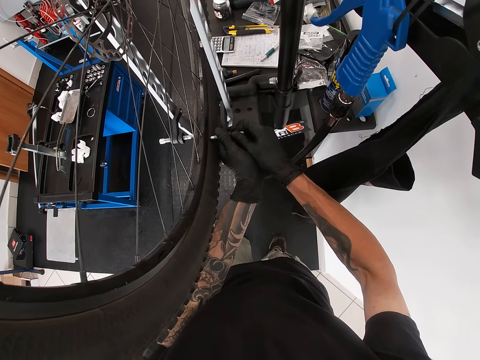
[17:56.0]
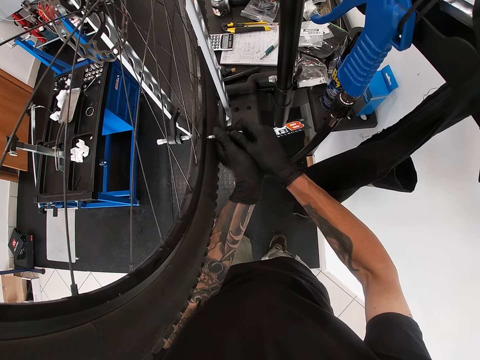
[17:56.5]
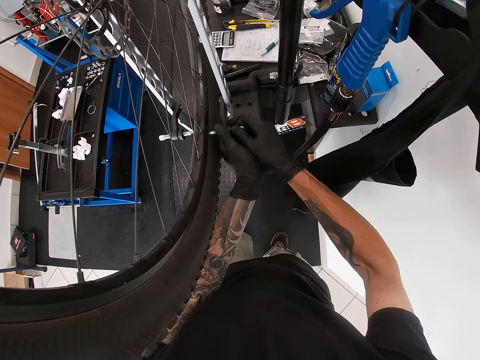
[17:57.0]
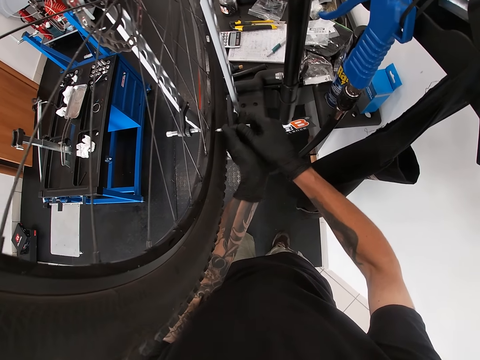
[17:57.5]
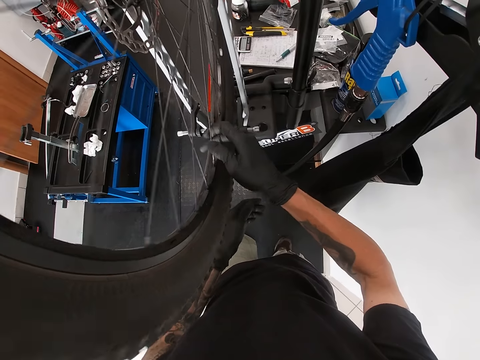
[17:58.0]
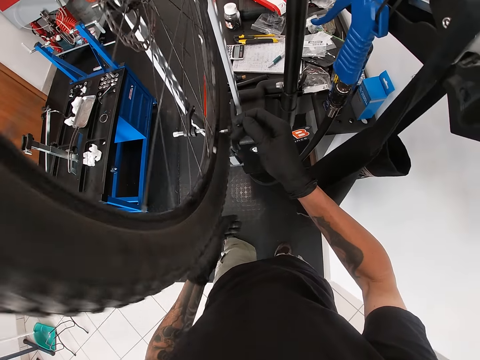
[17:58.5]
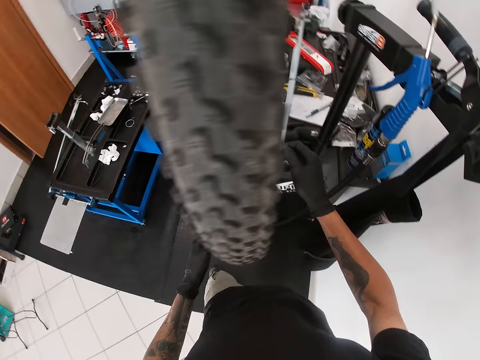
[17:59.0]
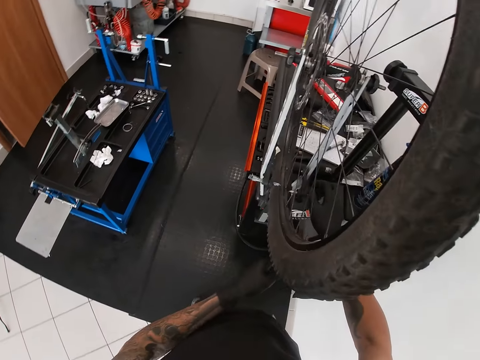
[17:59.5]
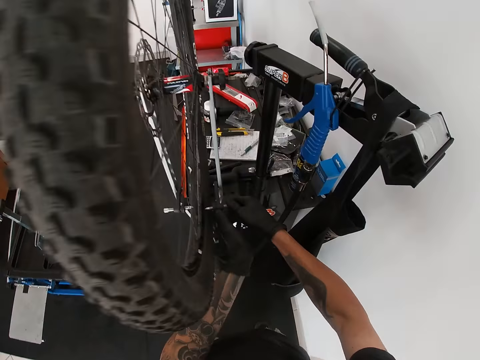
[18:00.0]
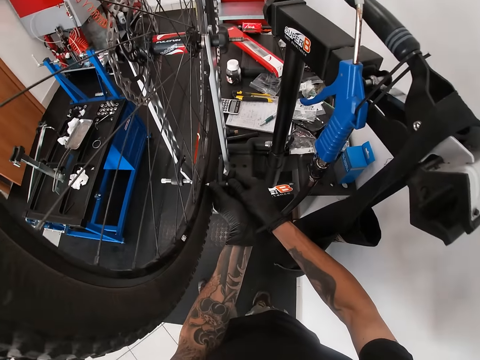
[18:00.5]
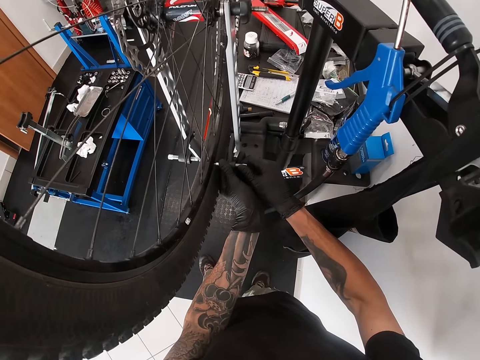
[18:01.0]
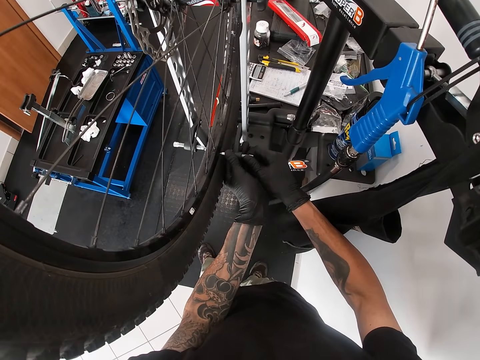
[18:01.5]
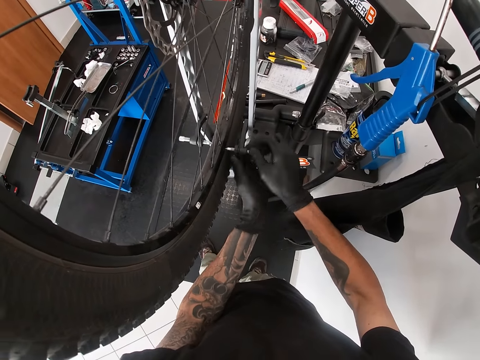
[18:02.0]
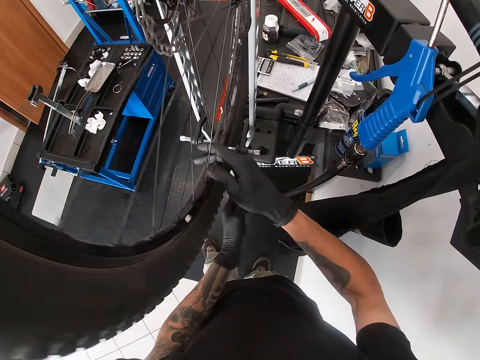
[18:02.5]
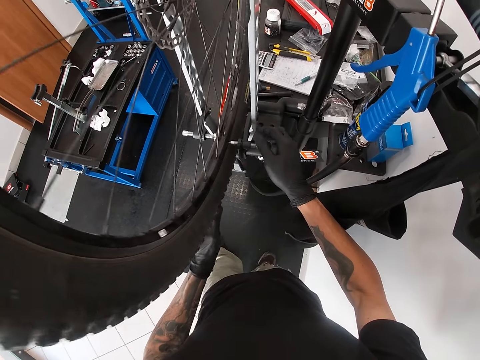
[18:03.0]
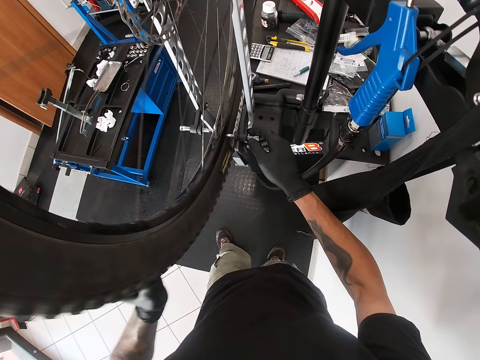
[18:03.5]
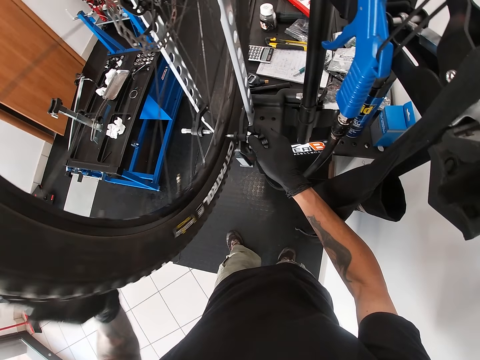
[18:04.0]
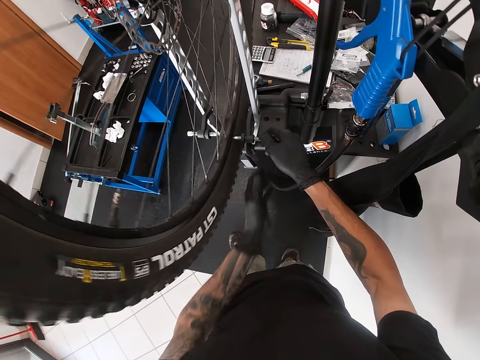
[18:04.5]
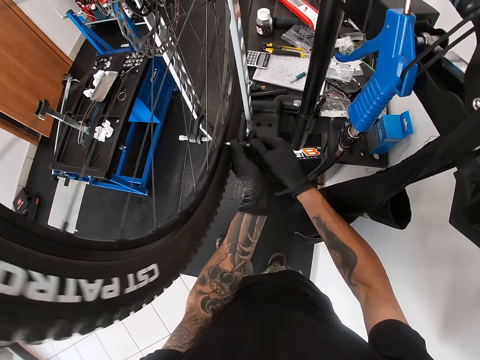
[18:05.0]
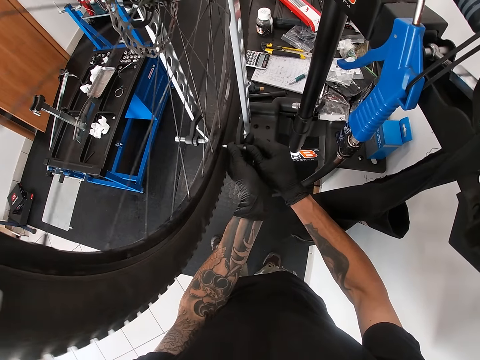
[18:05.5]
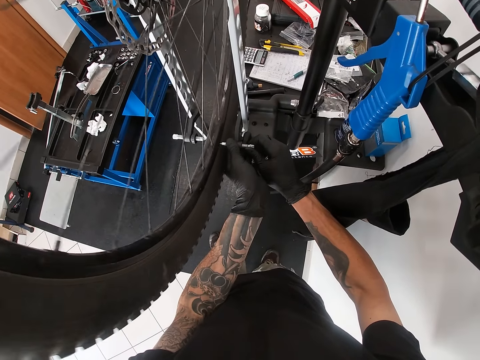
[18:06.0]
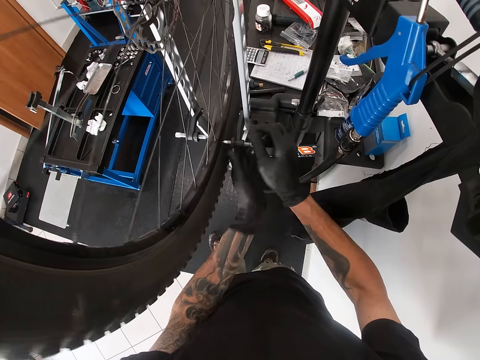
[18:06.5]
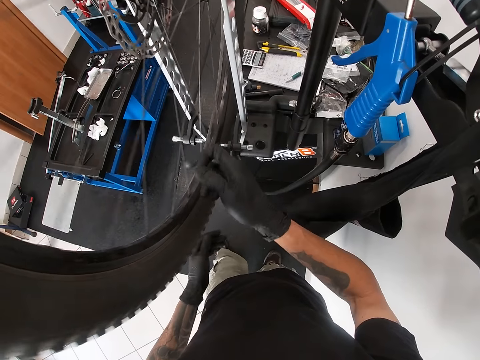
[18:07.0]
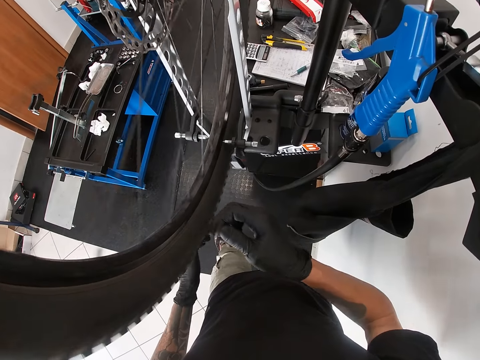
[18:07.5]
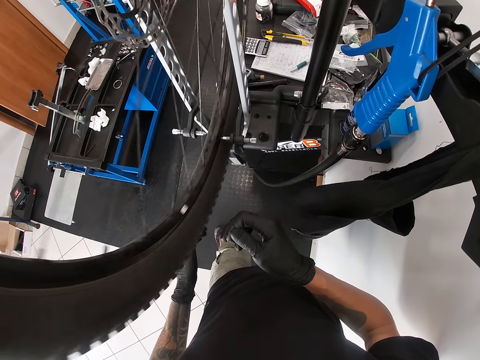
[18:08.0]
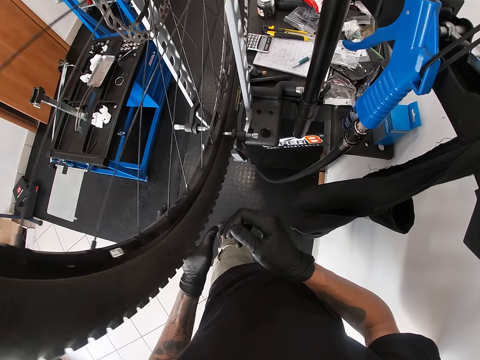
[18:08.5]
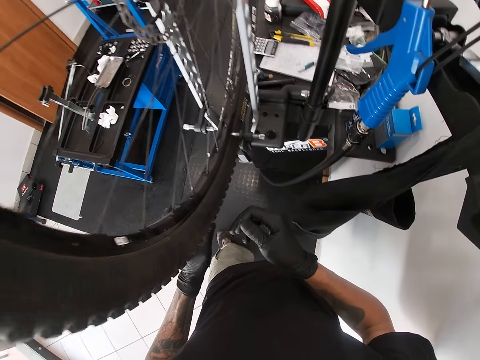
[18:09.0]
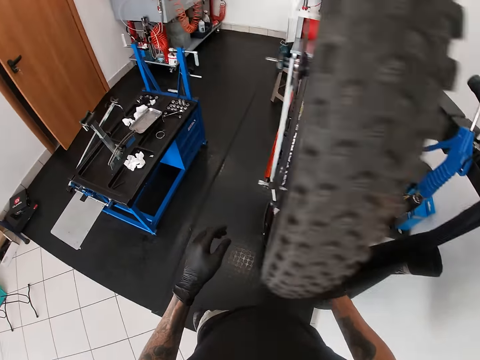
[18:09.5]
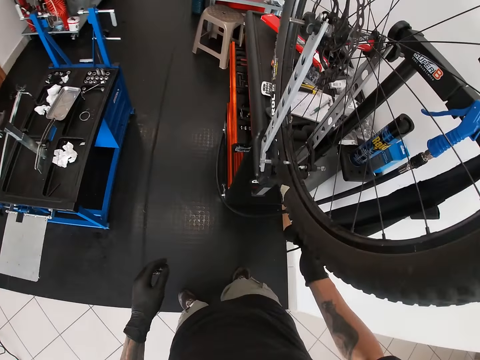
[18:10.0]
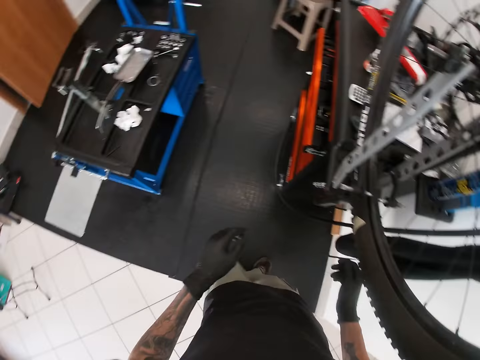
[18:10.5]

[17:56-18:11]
The camera wearer rolls the tyre with his right hand on the spoke. He screws the pin of the bicycle wheel truing stand with both hands. He rolls the tyre with his right hand on the spoke. He rolls the tyre with his left hand on the tyre. He screws the pin of the bicycle wheel truing stand with both hands. He rolls the tyre with his right hand on the spoke. He holds the tyre with his left hand.

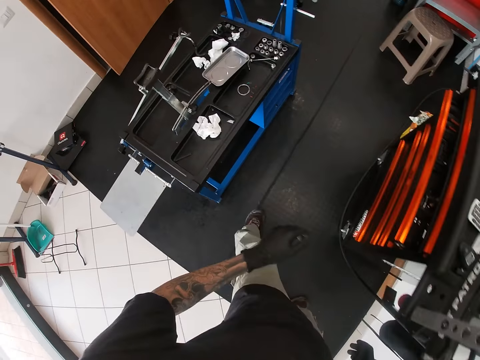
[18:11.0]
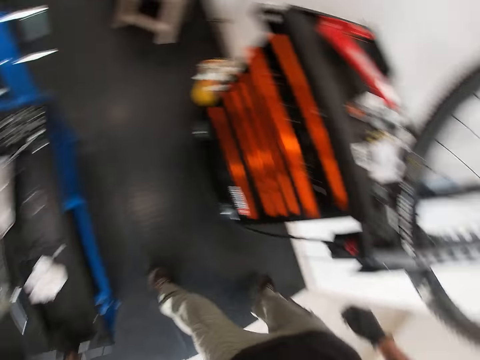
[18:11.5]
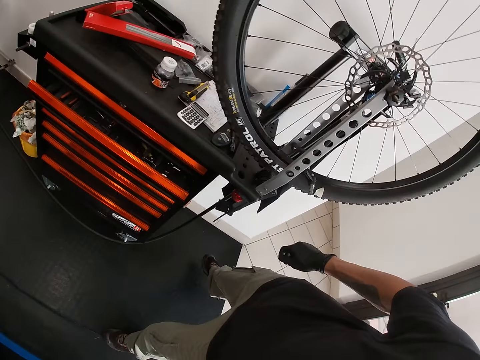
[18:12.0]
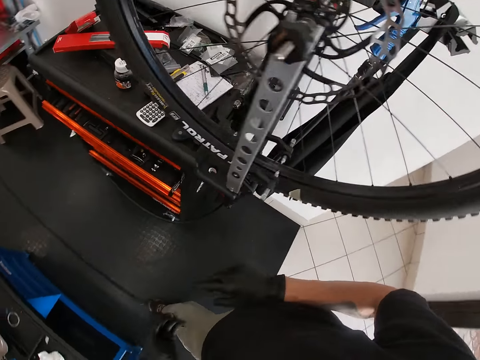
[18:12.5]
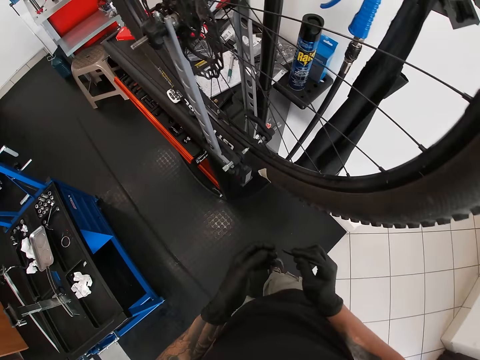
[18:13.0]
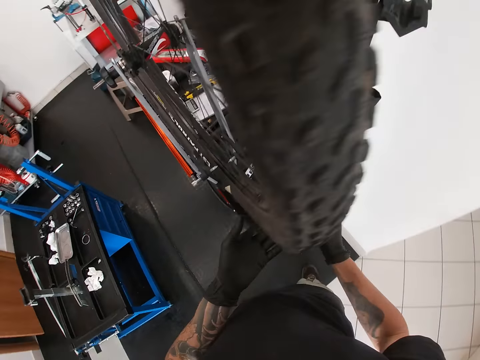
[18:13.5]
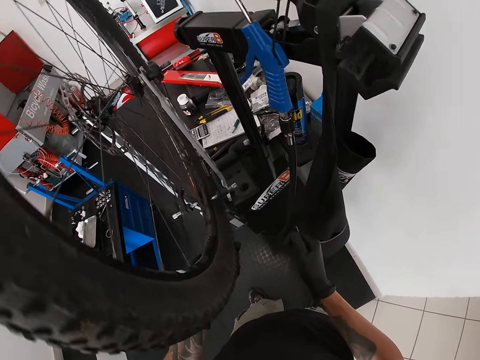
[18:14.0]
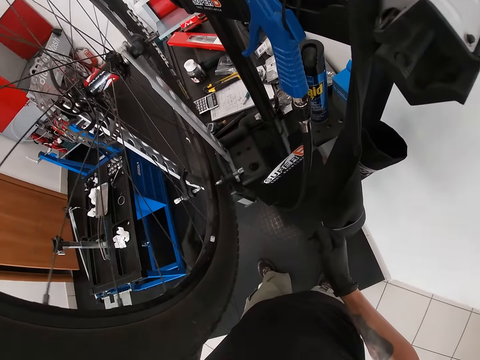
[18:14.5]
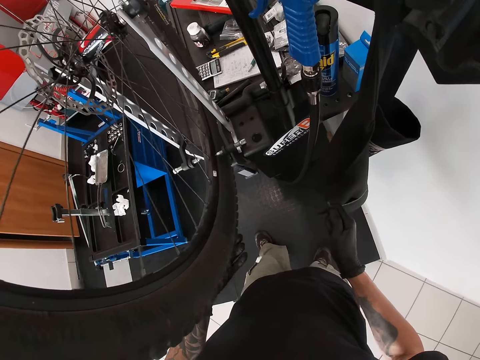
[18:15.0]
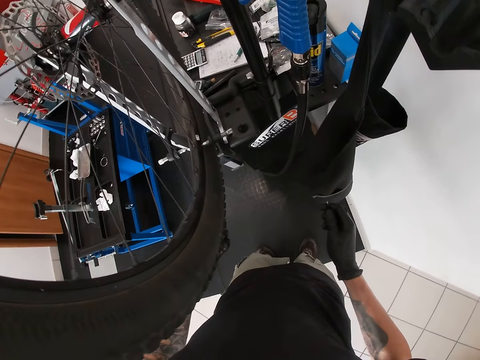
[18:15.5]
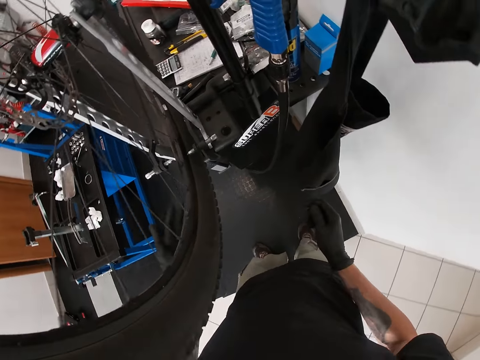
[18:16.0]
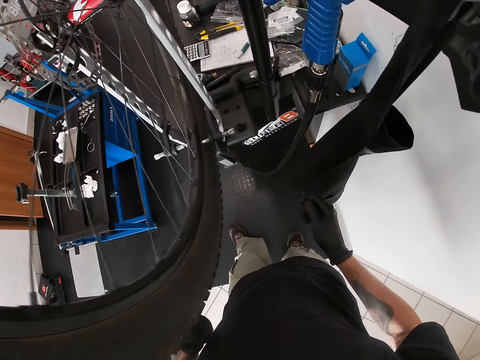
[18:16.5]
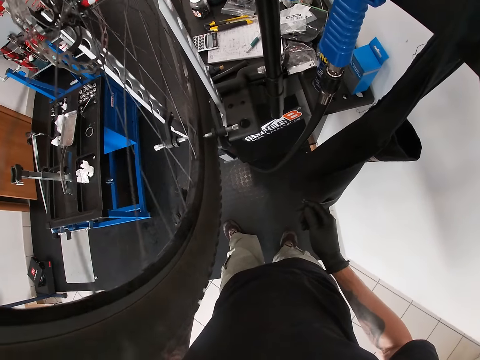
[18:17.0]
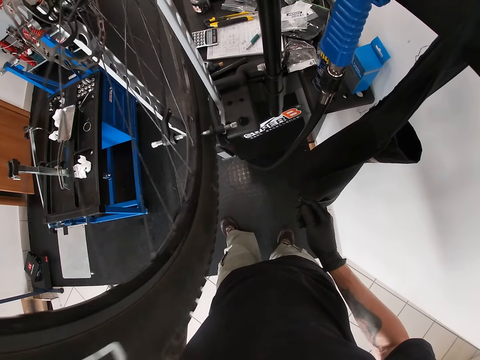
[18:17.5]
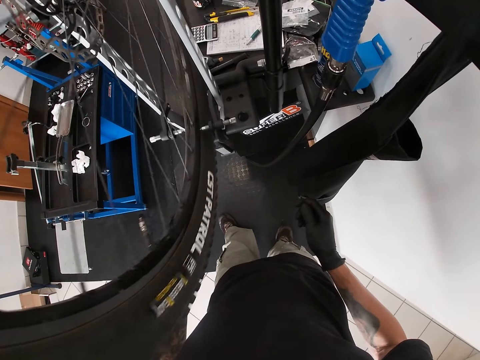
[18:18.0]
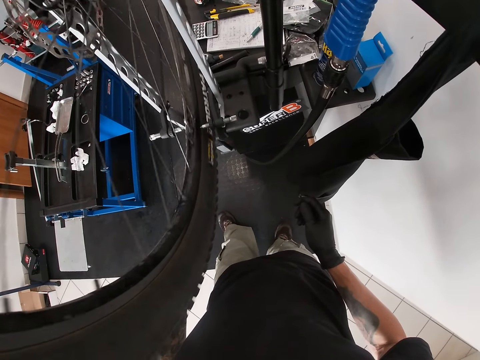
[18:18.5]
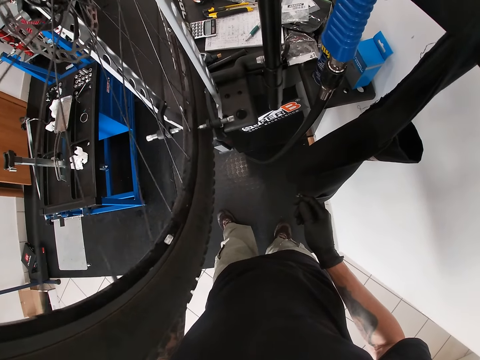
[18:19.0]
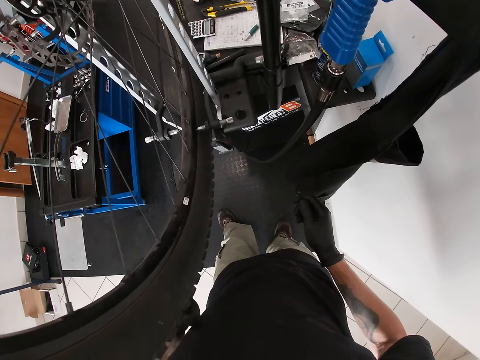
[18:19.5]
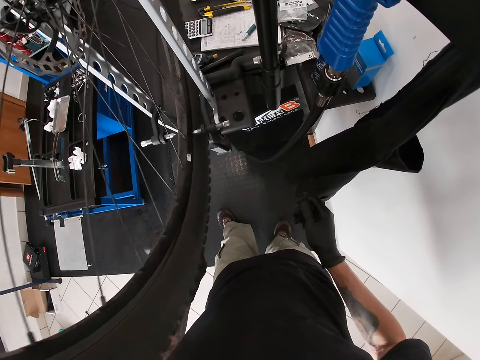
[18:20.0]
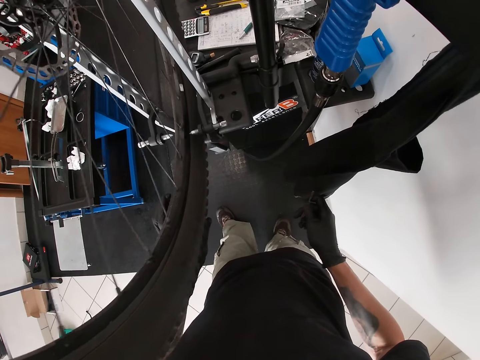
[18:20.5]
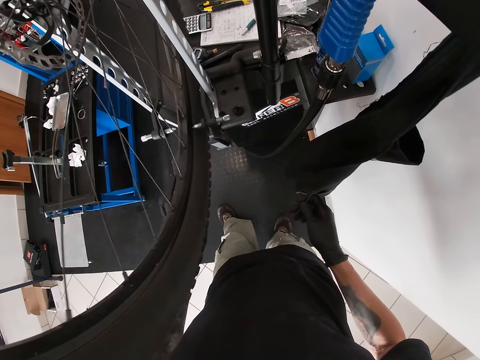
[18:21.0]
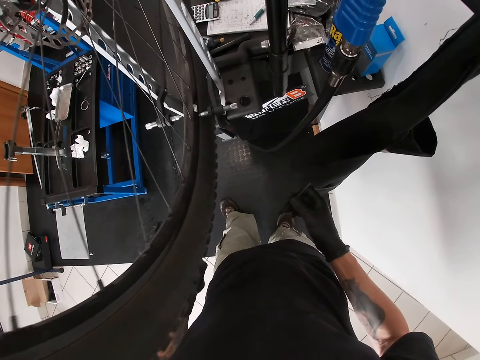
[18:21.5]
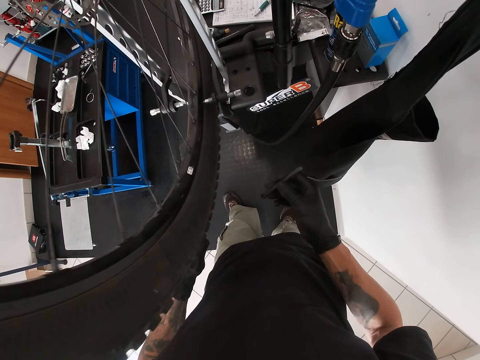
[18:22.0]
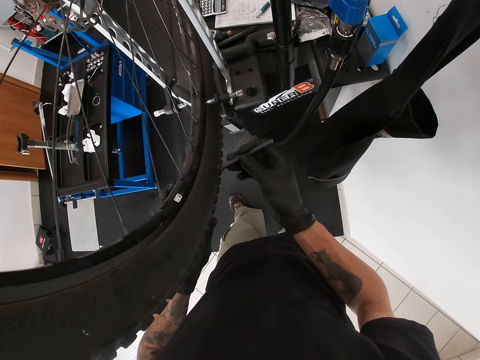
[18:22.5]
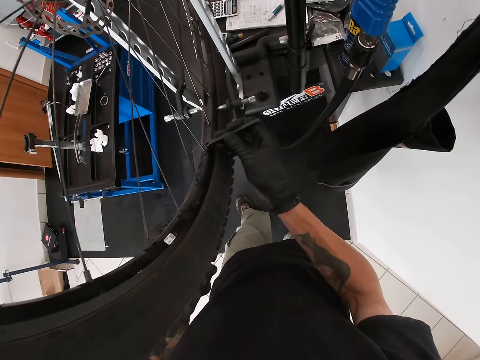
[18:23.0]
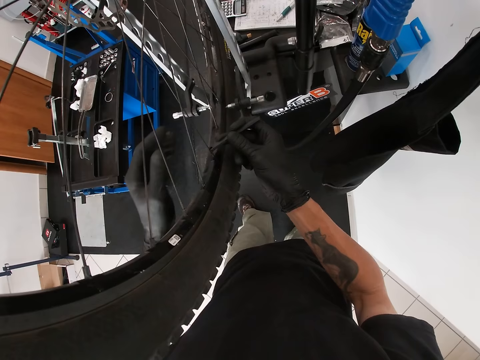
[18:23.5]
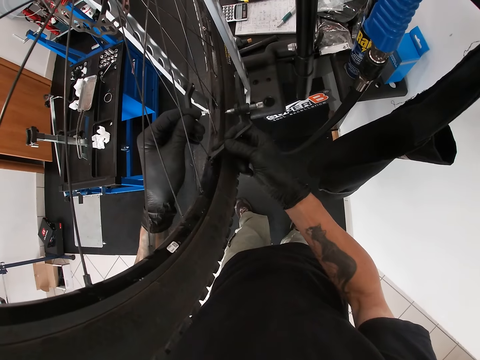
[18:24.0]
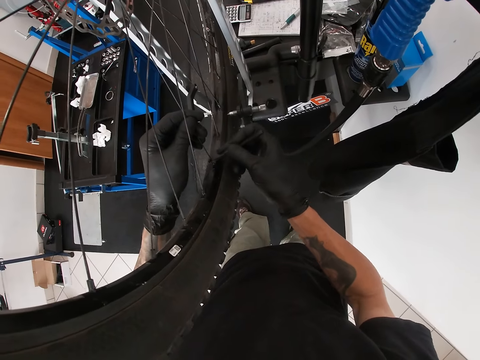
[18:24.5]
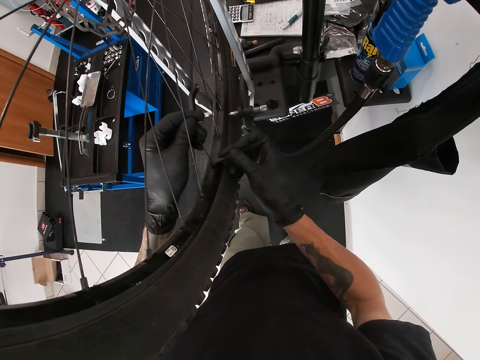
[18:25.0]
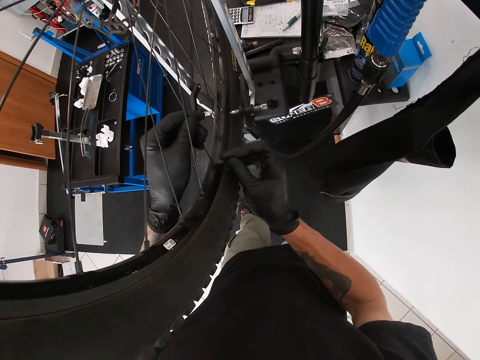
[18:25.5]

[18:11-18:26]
The camera wearer stretches his left hand. He picks up a wrench or spanner from the workshop table. He moves the wrench from his left hand to his right hand. He holds the spanner with both hands. He rolls the tyre with his left hand on the tyre. He tightens a bolt on the bicycle rim with the spanner in his right hand. He holds the bicycle spoke with his left hand. He holds the spoke with the spanner.
